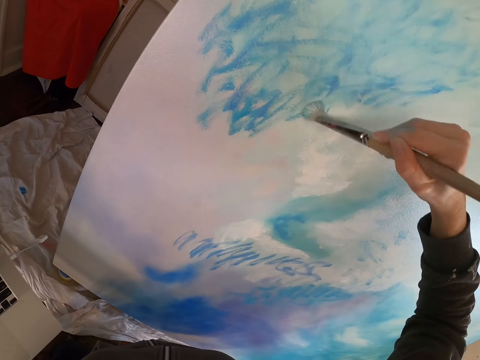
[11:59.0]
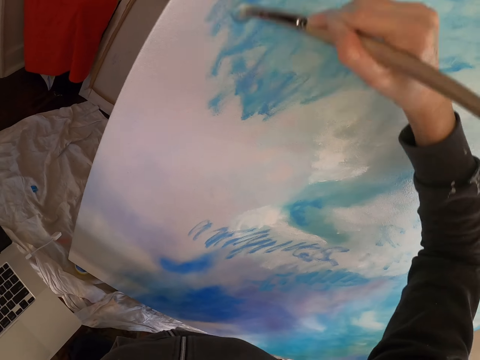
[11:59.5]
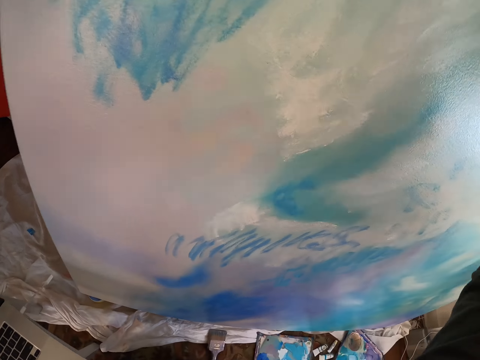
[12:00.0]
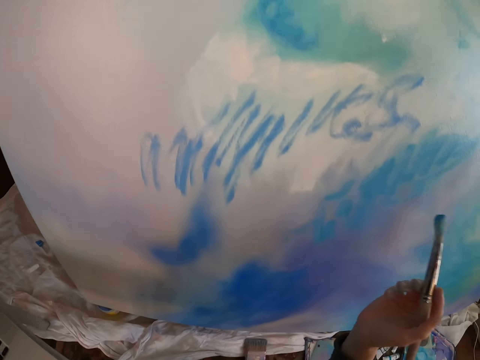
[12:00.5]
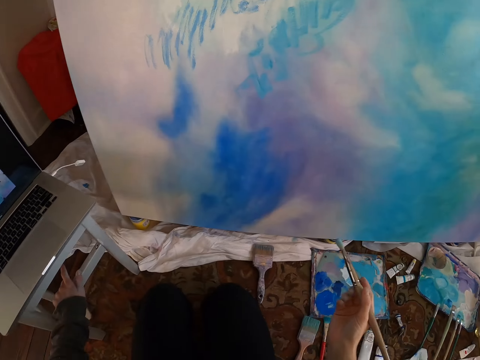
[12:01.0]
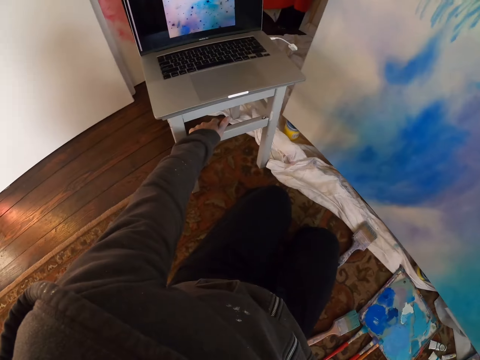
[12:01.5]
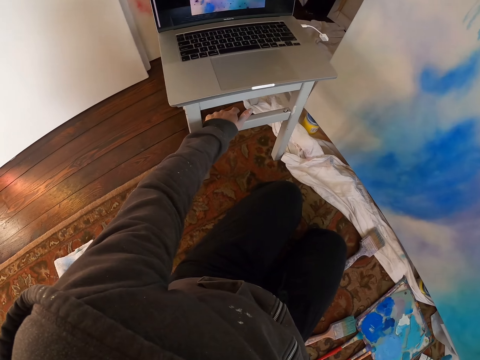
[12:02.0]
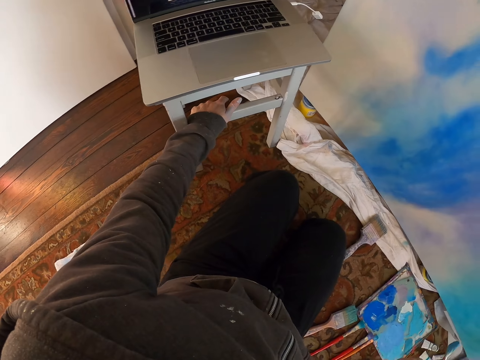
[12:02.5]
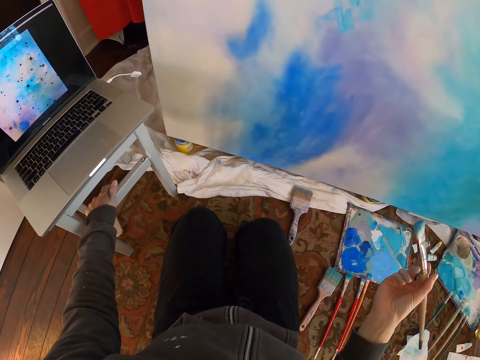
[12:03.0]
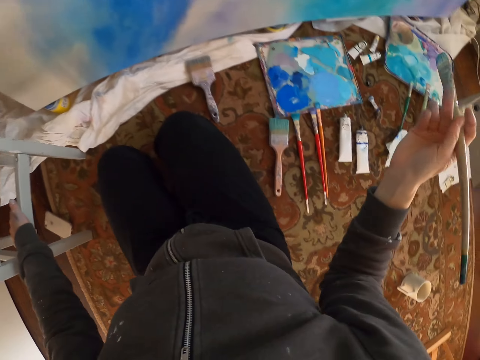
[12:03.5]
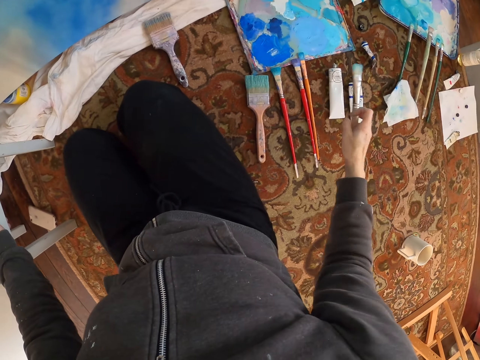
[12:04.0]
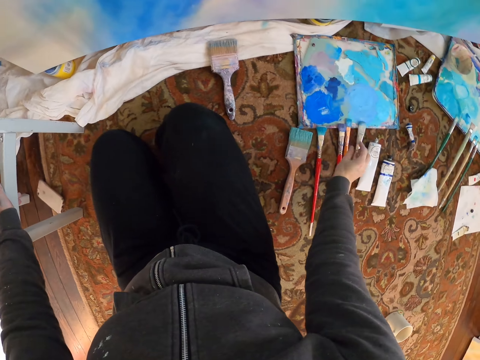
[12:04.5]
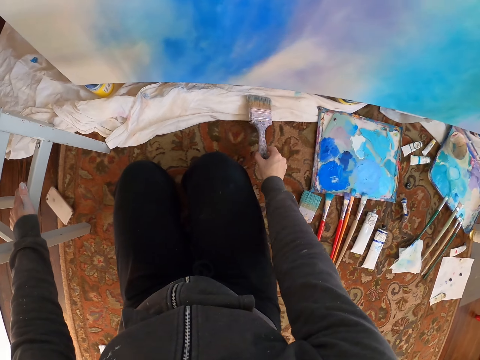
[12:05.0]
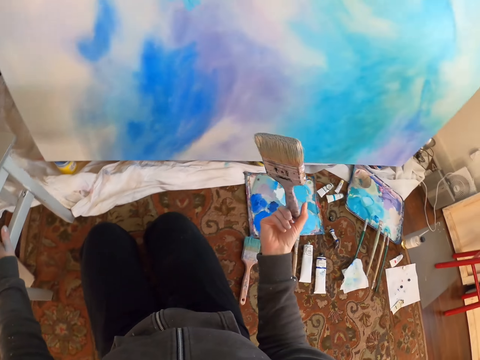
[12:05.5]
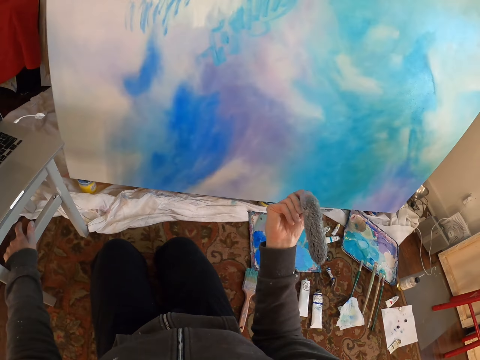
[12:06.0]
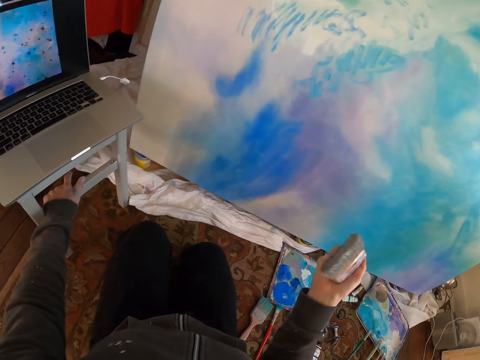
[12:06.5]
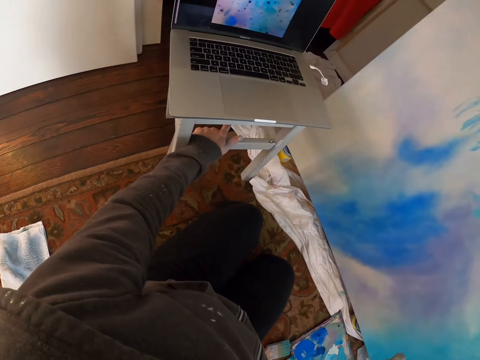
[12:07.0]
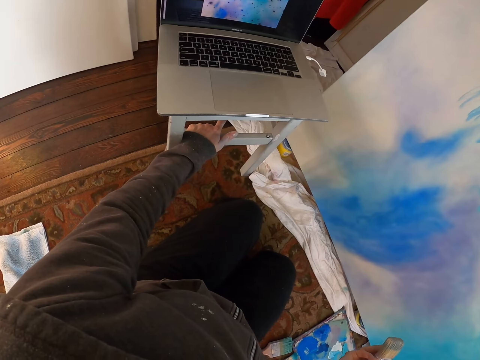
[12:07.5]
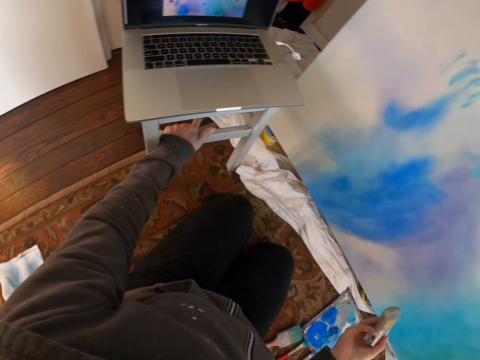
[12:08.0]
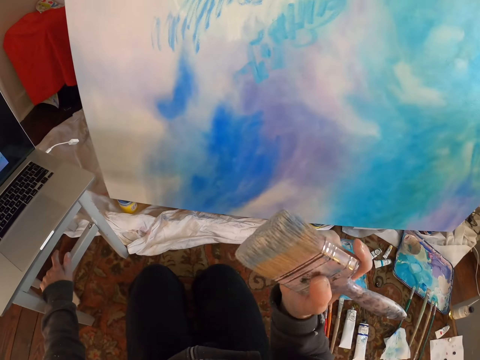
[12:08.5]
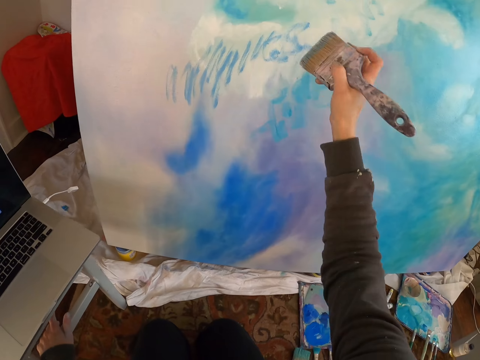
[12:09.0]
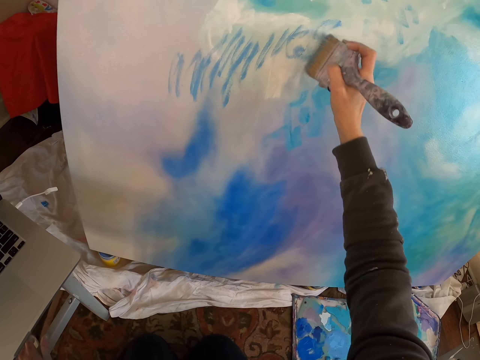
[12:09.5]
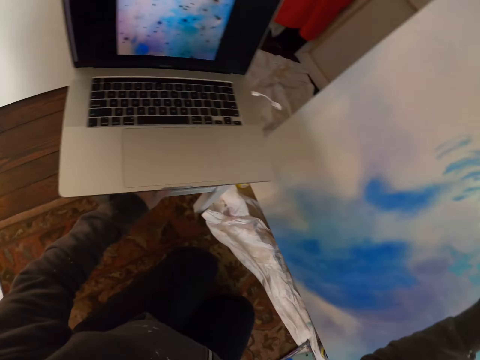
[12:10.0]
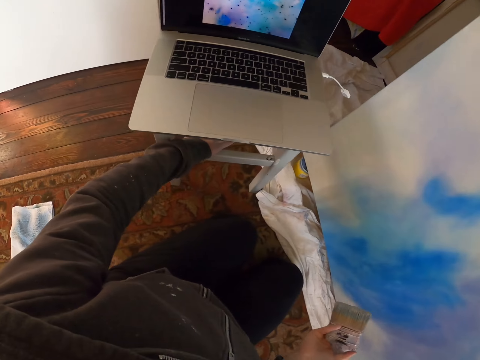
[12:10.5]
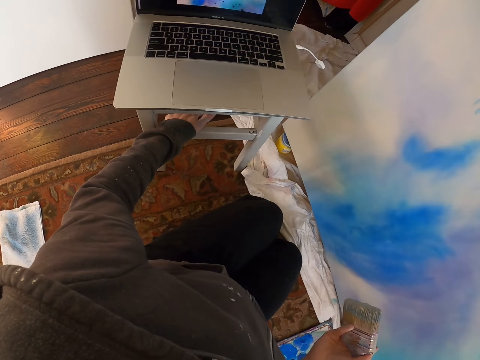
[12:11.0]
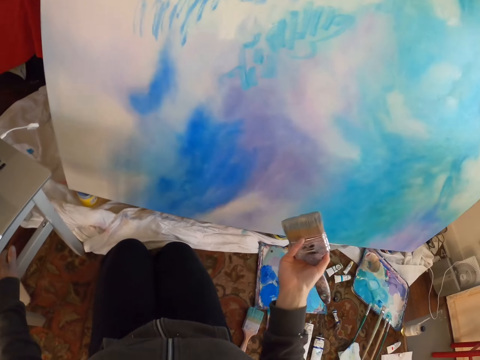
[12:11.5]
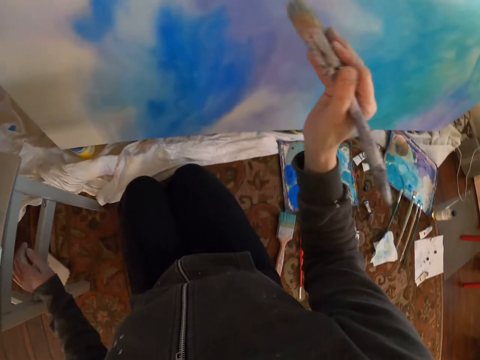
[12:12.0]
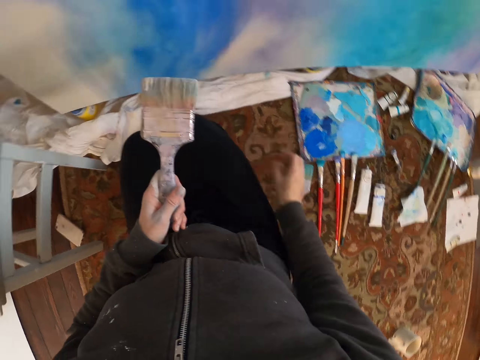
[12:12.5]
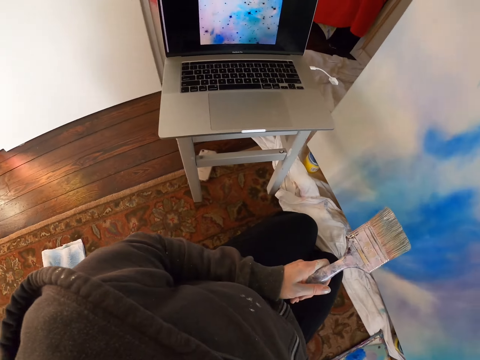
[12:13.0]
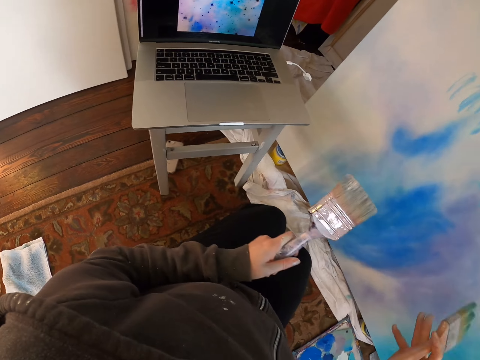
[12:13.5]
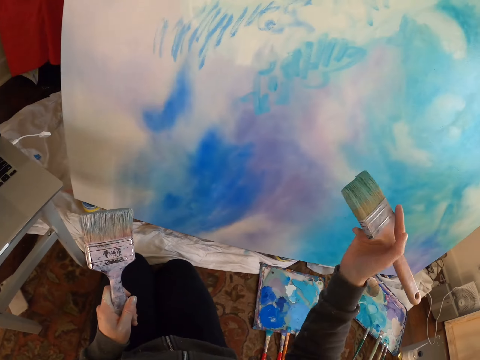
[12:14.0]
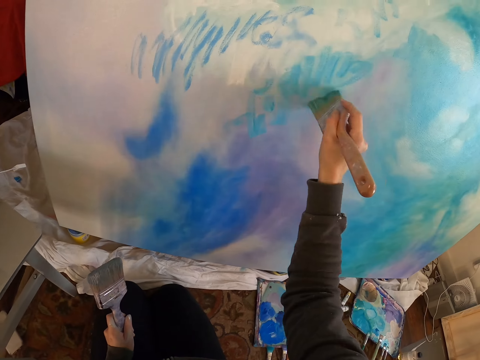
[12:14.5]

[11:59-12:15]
The camera wearer stares at the laptop. They put the brush on the floor. They pick up the paint brush. They stare at the laptop. They paint the painting with the brush.

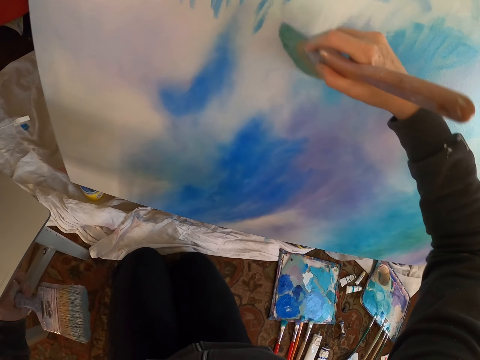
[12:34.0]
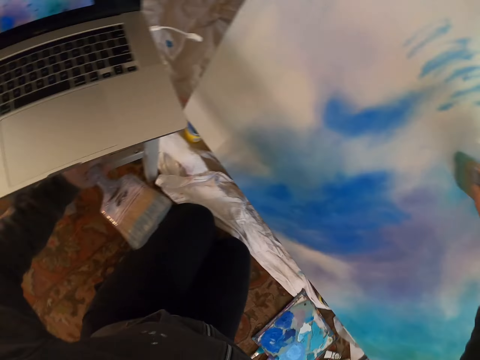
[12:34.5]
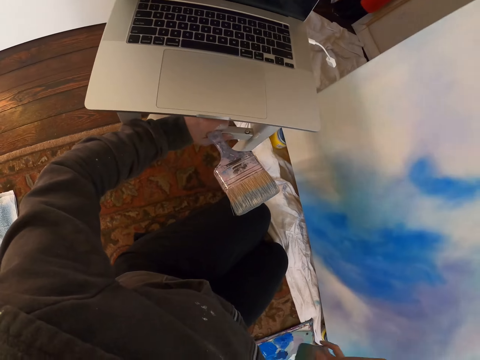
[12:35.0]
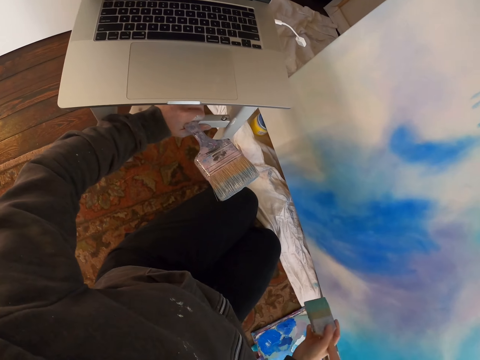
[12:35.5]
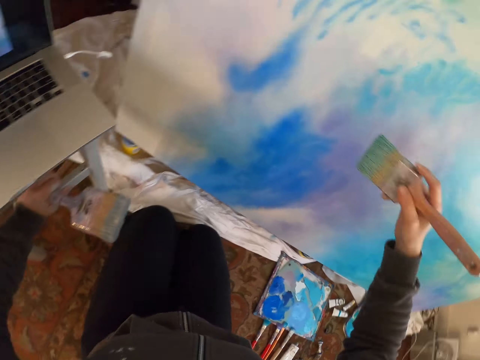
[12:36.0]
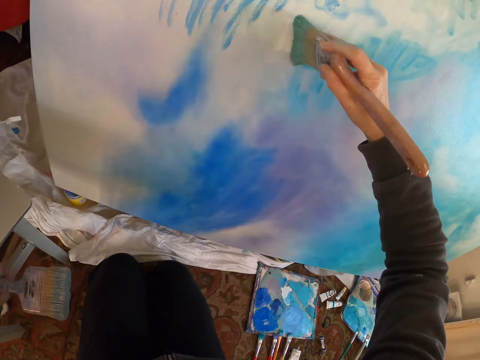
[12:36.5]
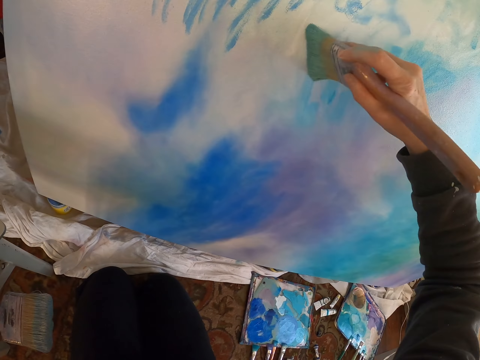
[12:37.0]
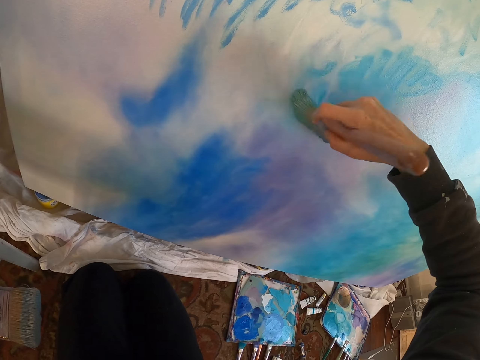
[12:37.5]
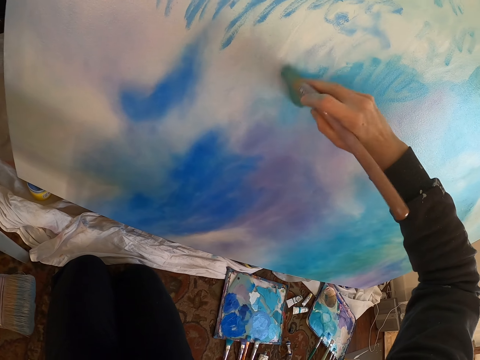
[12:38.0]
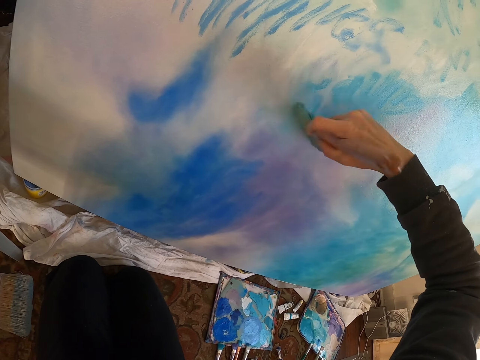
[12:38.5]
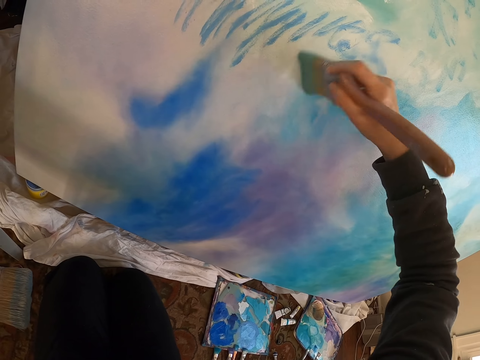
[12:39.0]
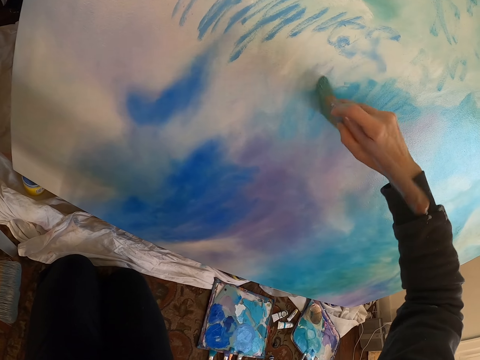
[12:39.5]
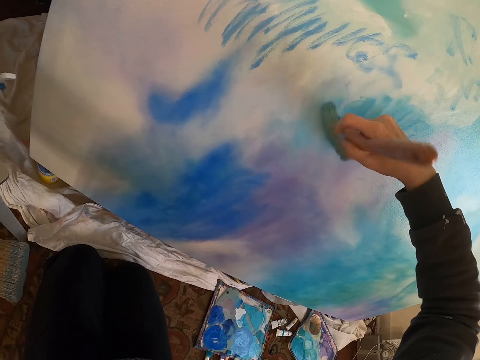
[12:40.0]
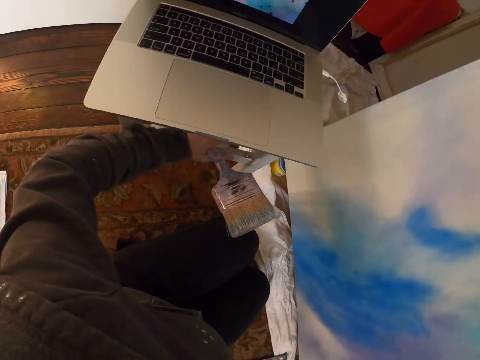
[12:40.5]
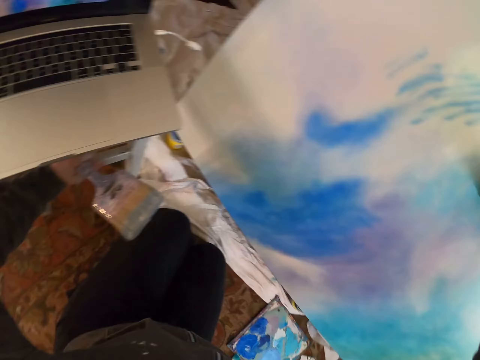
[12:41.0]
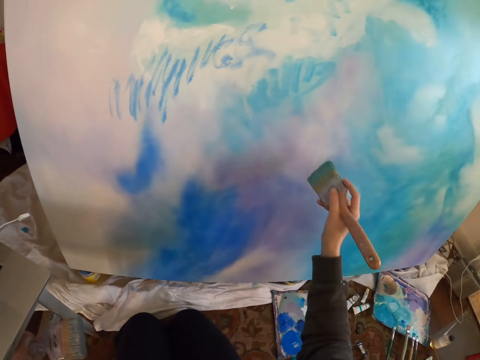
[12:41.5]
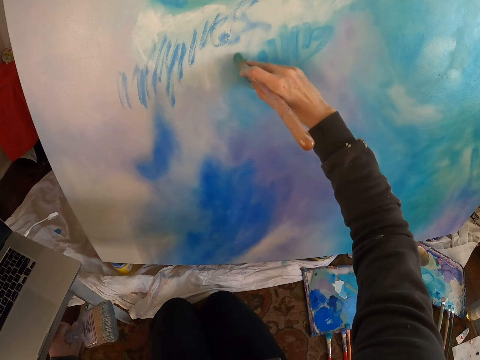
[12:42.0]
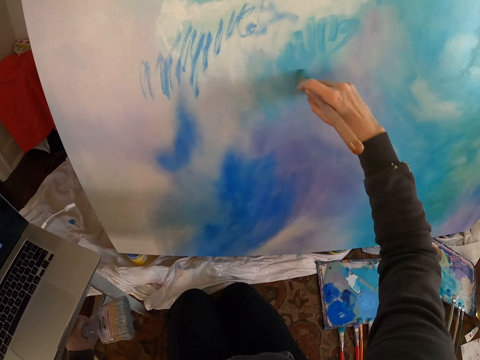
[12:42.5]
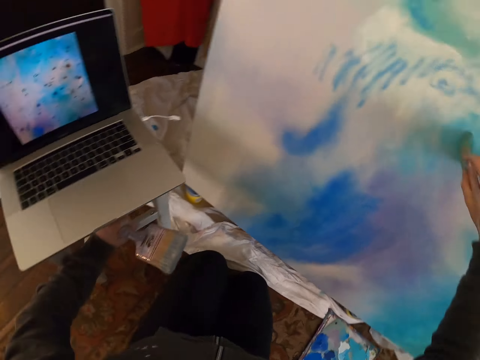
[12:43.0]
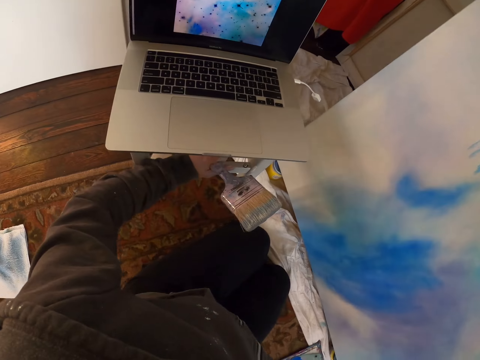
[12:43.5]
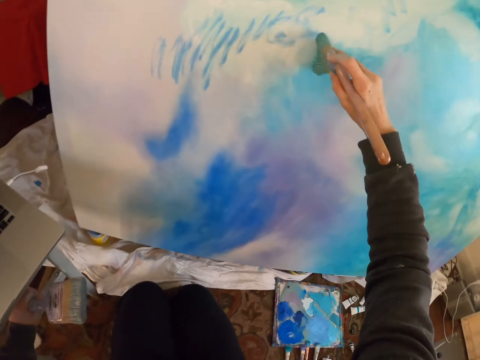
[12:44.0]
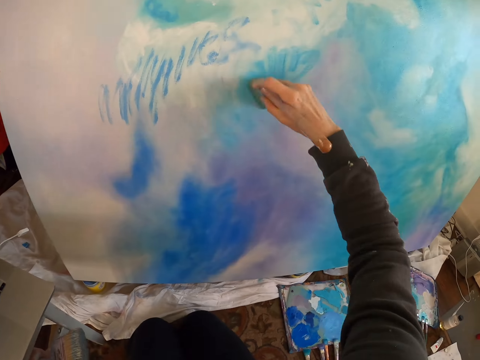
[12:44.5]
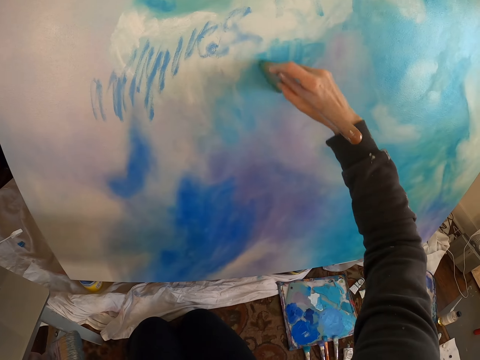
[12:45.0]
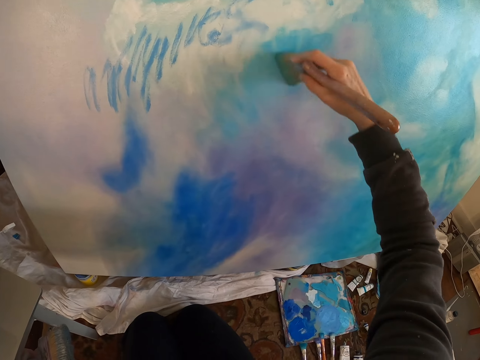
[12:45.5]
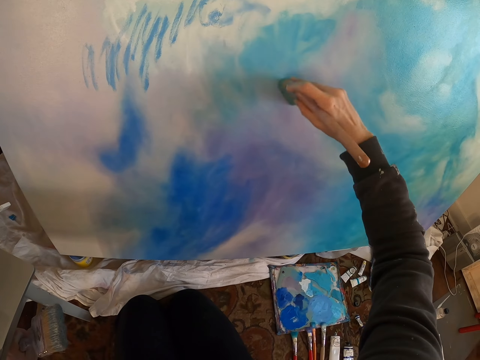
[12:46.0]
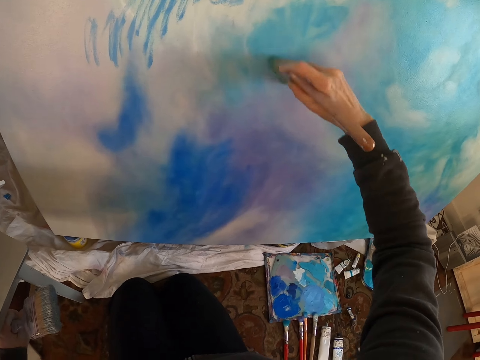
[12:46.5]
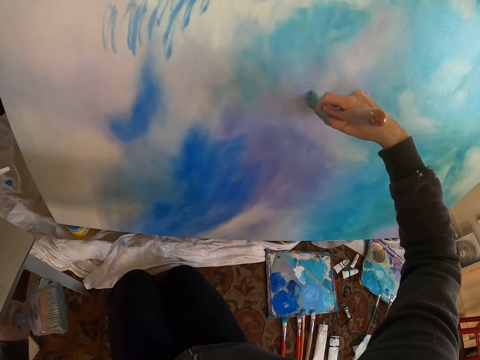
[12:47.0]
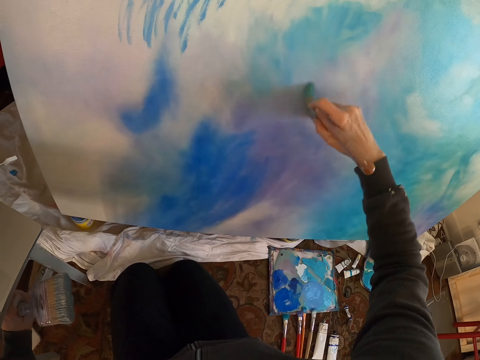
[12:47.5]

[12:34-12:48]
The camera wearer stares at the painting. They paint the painting with the brush.
